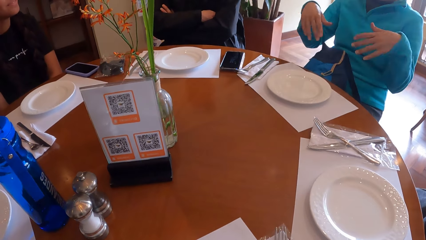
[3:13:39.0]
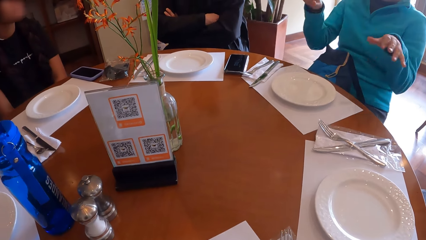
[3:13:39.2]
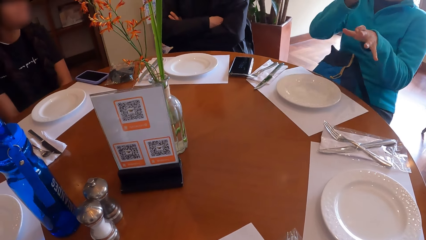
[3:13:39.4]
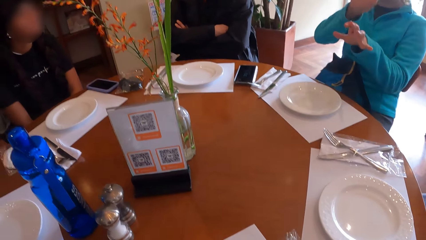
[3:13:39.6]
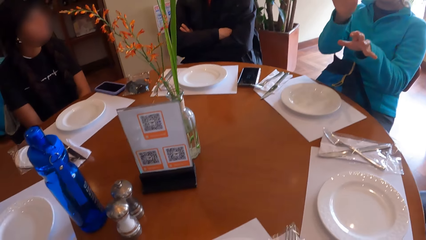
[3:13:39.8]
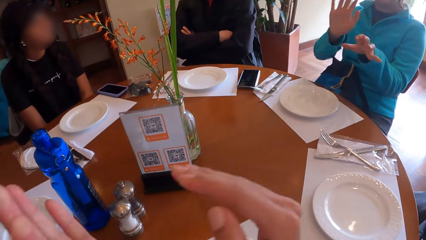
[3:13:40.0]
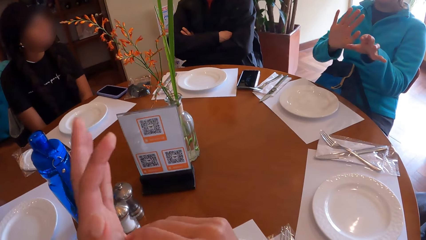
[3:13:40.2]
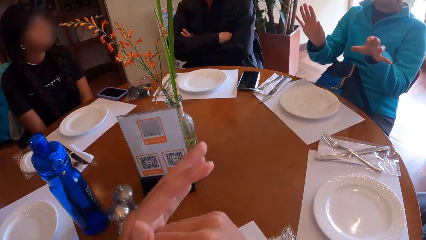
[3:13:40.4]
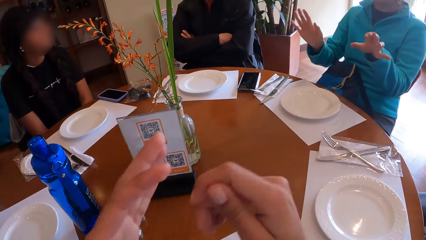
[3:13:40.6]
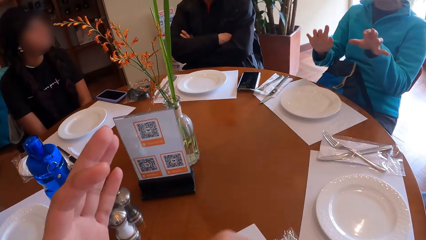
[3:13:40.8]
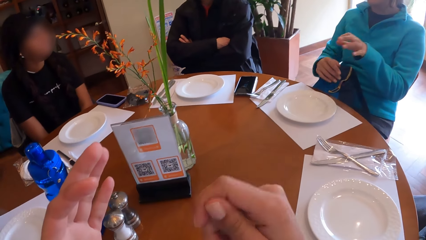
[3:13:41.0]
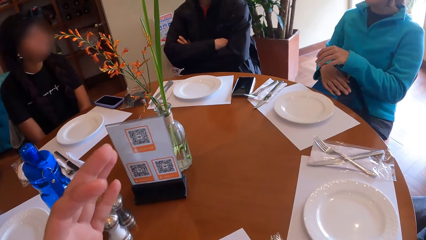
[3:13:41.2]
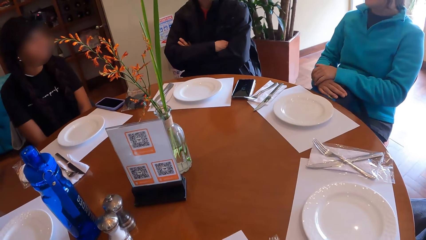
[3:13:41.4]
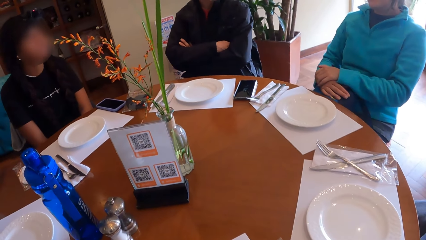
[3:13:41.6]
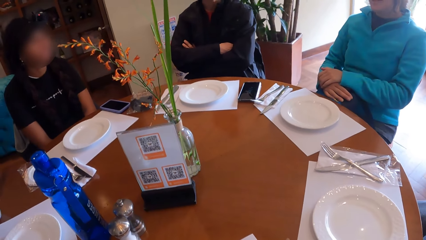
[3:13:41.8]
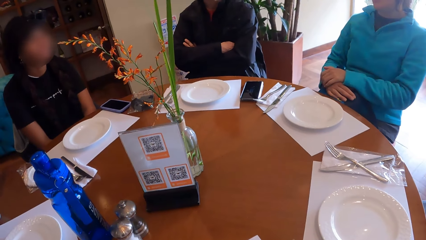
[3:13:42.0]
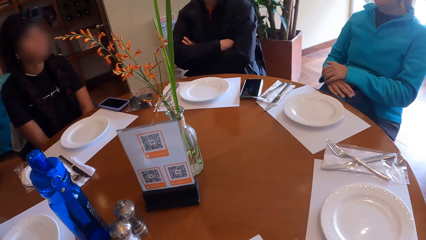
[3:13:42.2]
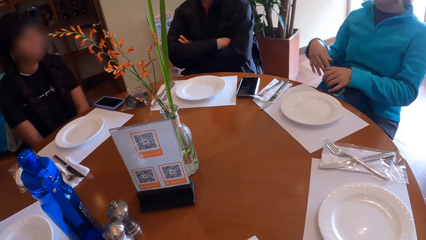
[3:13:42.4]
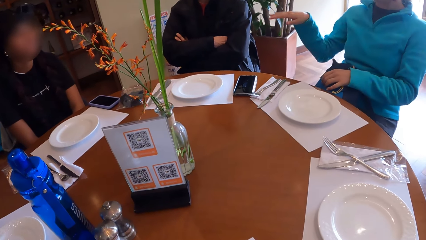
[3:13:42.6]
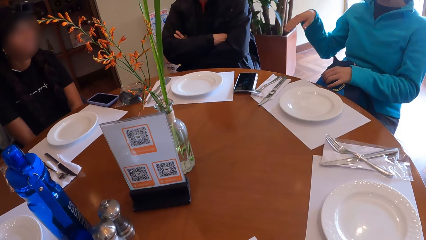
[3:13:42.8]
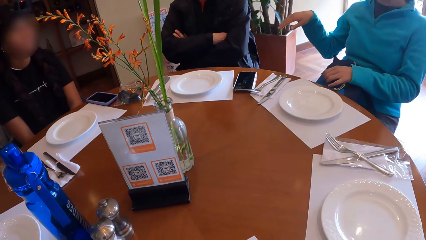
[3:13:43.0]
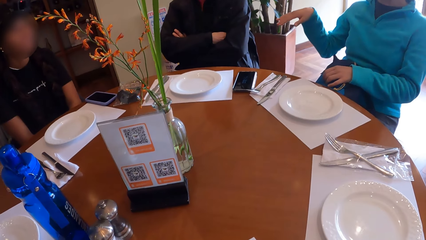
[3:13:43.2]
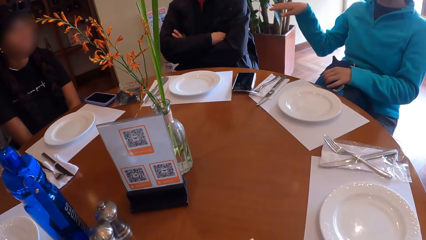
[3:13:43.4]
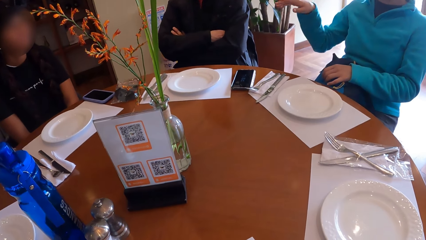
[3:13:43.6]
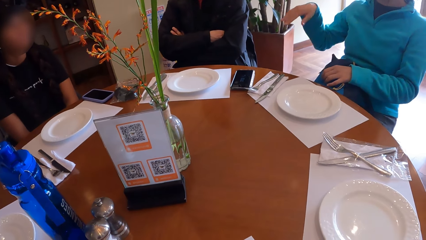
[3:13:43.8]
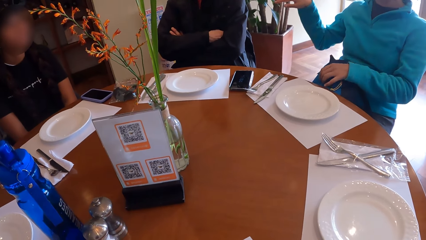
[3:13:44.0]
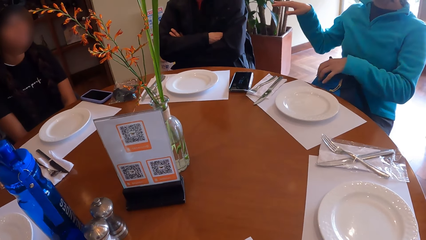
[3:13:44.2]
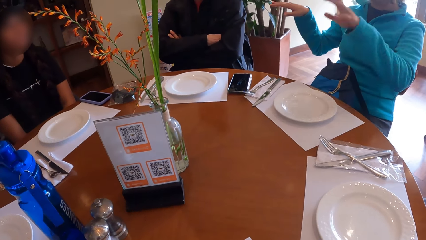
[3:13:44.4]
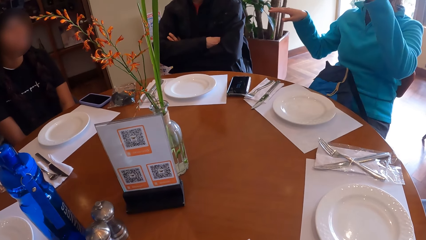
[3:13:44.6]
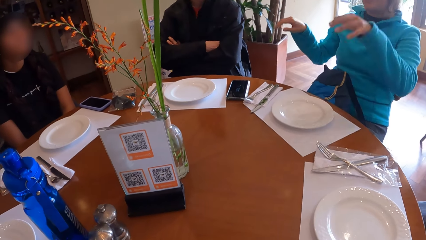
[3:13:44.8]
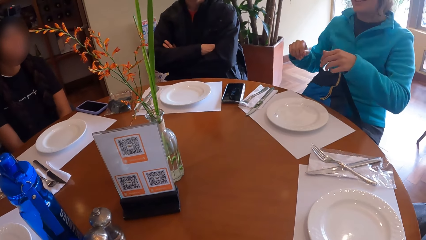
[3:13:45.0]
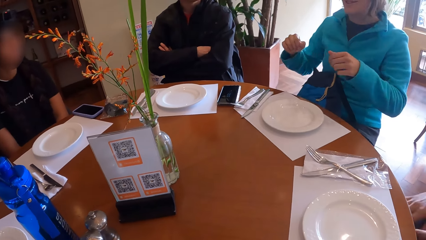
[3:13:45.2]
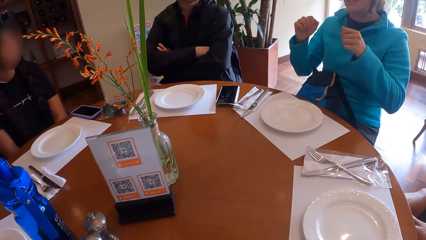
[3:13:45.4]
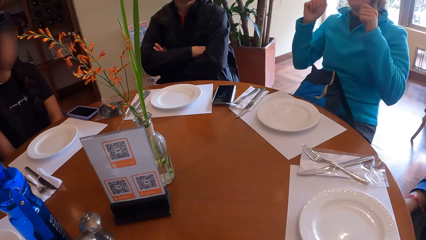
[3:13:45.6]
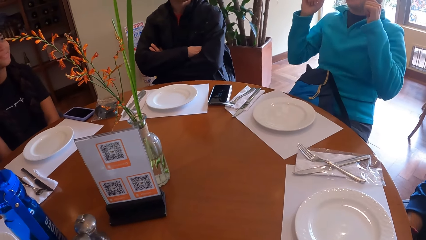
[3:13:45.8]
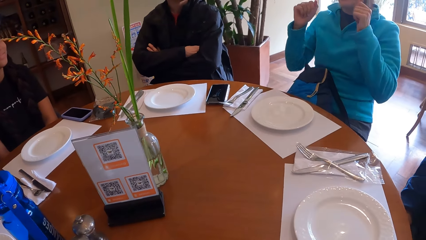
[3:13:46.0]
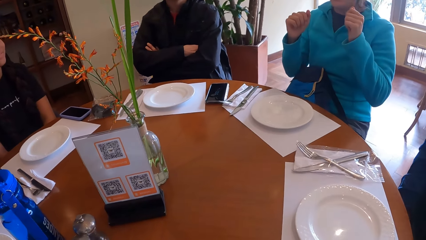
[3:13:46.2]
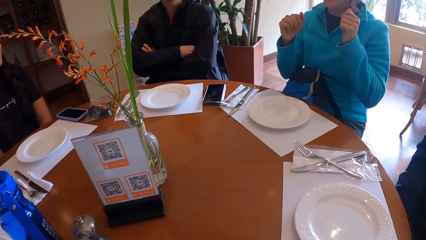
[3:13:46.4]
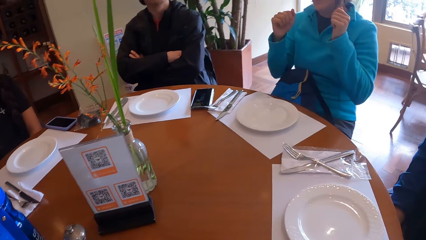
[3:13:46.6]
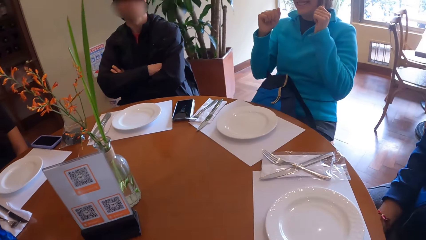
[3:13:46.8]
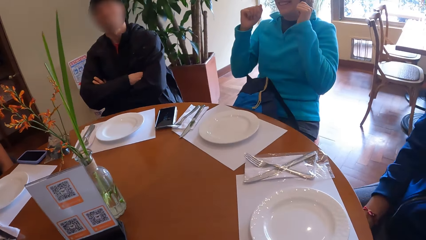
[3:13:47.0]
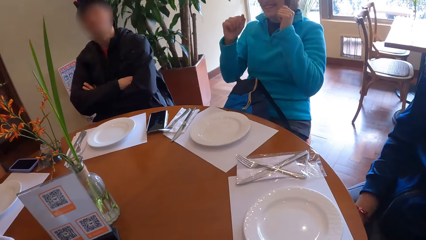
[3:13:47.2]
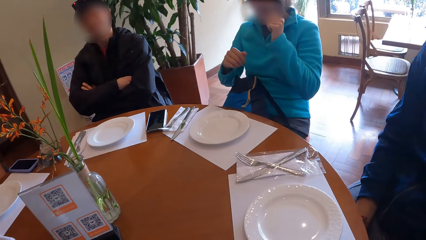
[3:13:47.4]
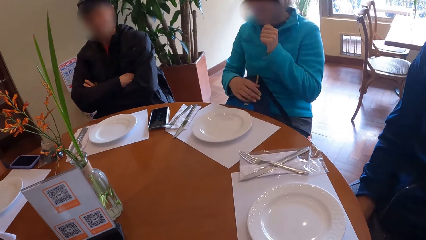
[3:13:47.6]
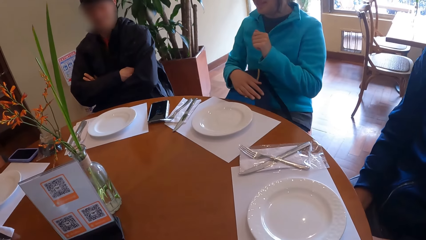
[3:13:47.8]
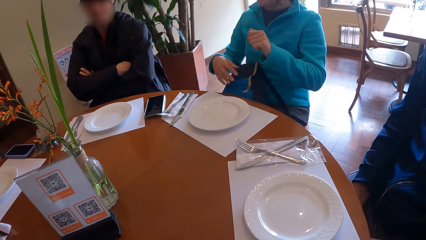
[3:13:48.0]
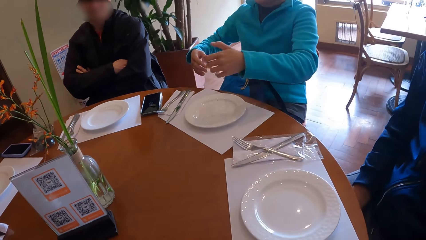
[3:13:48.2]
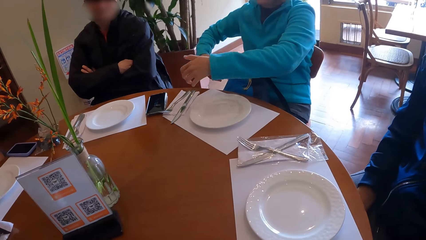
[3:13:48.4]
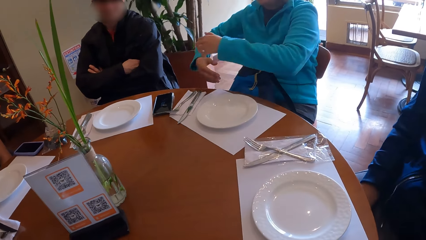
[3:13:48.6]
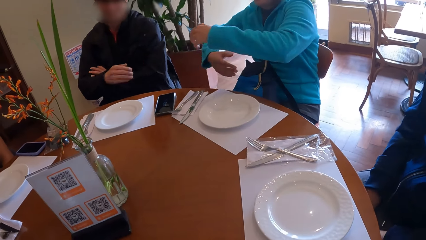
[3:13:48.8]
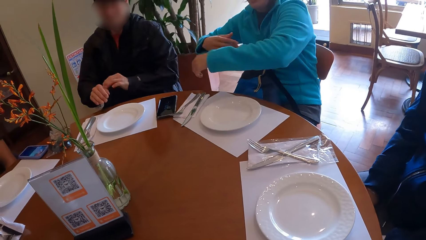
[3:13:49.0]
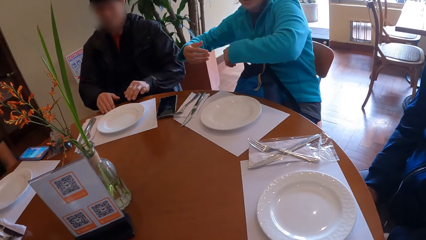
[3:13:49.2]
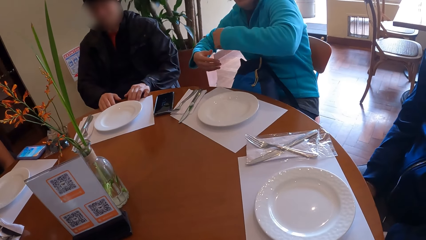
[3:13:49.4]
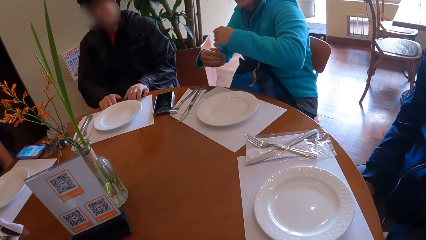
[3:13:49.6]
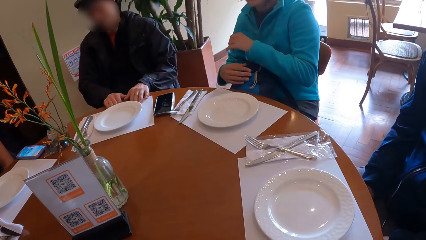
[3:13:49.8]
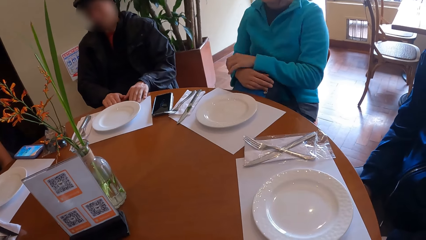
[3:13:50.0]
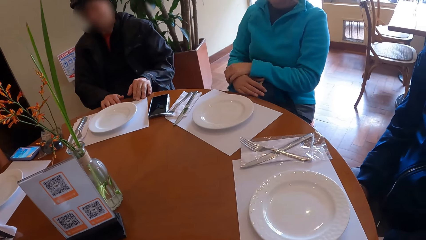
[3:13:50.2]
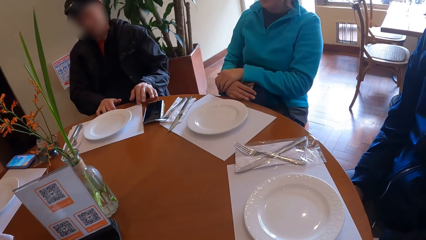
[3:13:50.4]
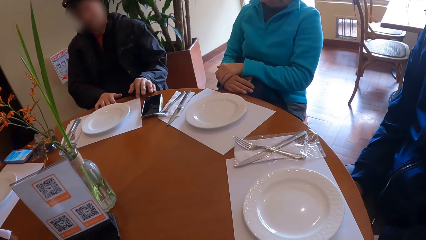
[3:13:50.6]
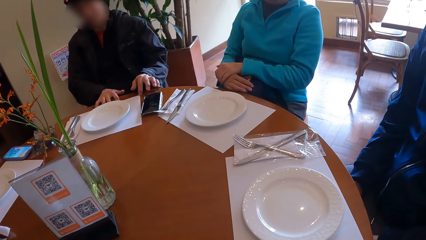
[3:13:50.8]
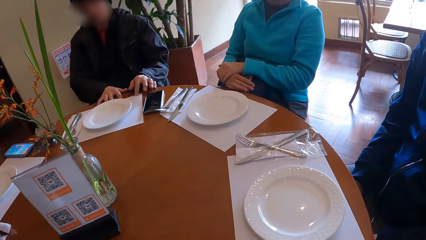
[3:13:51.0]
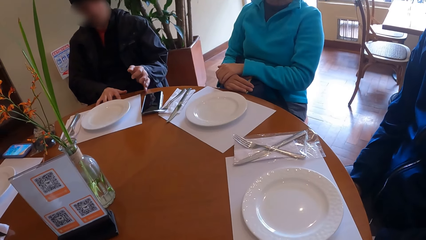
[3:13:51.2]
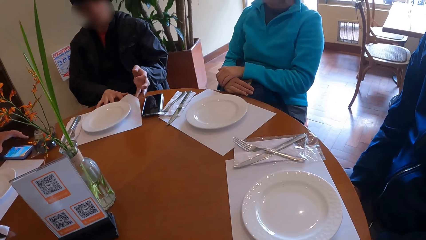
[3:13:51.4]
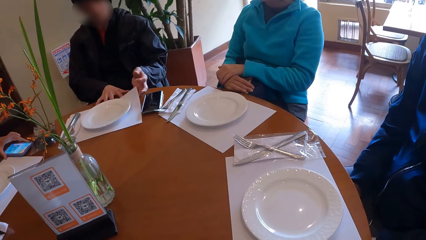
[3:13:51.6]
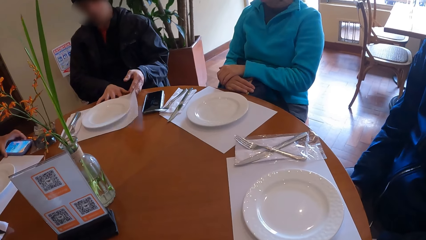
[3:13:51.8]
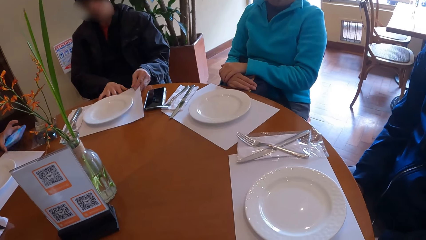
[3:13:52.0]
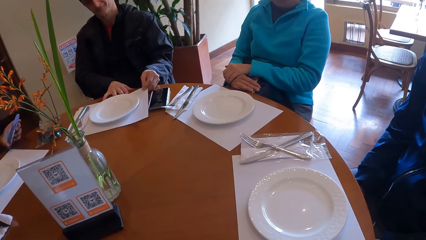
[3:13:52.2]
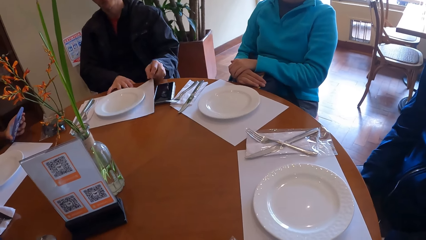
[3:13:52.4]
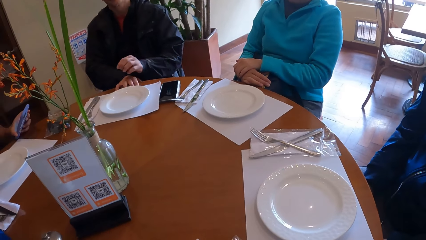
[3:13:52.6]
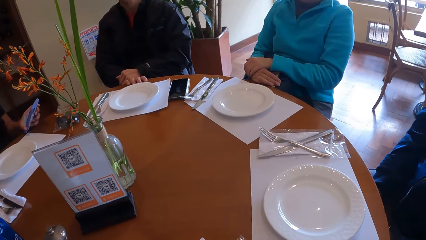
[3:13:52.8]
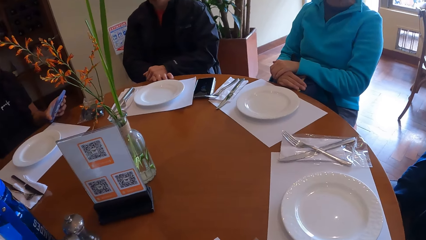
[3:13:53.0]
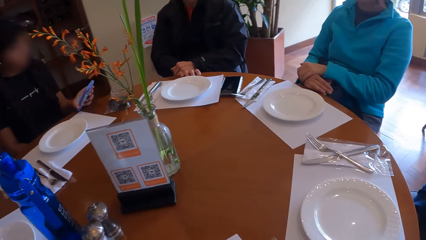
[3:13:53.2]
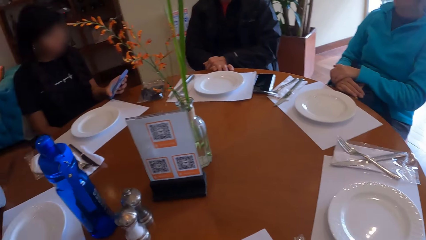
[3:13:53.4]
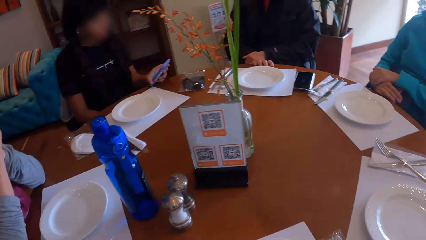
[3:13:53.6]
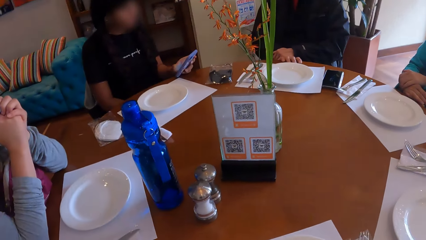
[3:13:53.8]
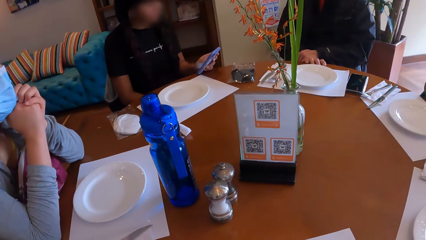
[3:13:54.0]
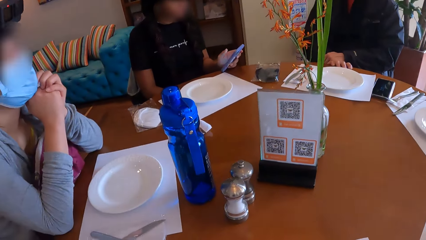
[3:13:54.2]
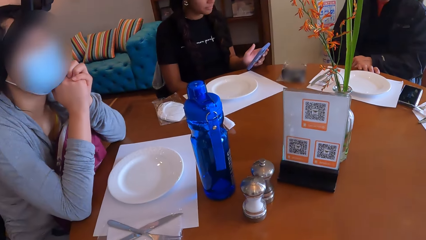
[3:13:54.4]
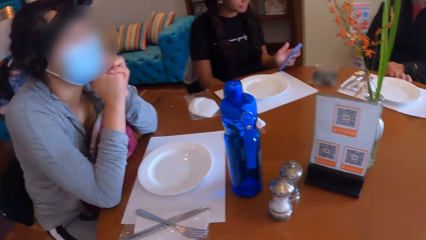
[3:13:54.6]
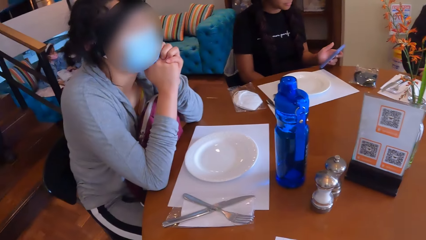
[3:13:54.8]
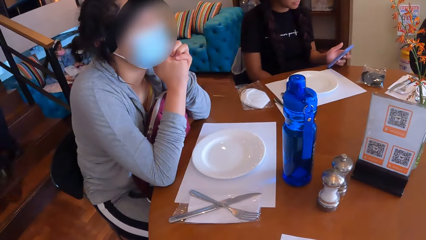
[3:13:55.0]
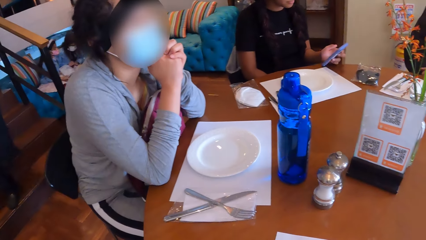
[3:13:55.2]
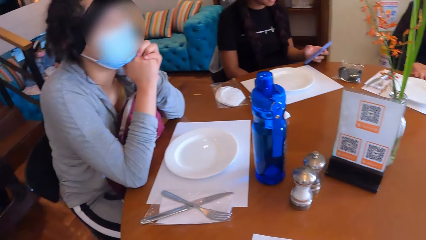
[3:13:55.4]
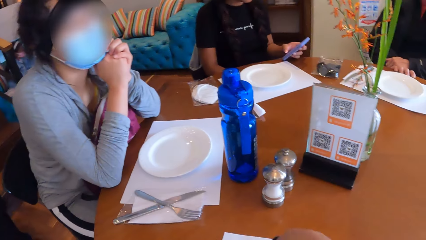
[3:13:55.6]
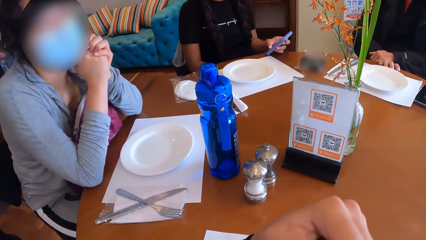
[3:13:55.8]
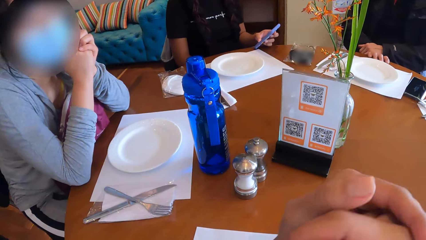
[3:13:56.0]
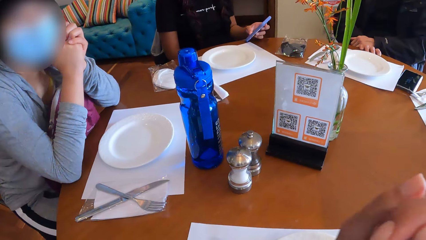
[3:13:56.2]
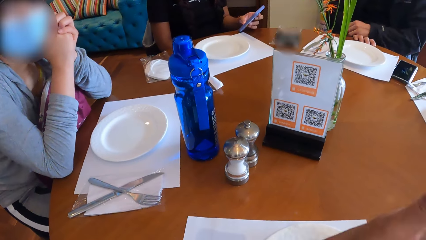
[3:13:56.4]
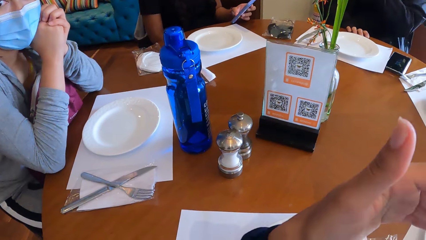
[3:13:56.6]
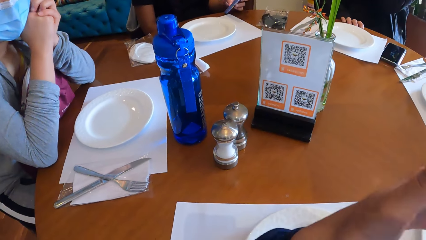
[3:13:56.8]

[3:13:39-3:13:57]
The camera wearer gestures. A person puts their hands on the bag. The person gestures. A man lifts a table mat underneath a plate on the table with his left hand. The man adjusts the table mat on the table. A woman picks up a phone from the table with her left hand. The woman operates the phone in her left hand. The woman stares at the phone. The camera wearer looks at the person.
